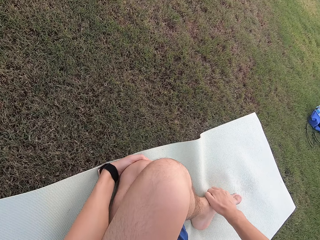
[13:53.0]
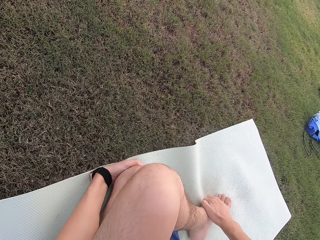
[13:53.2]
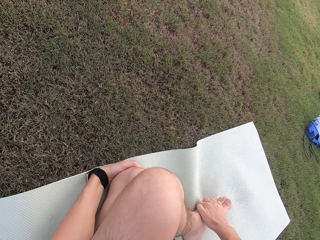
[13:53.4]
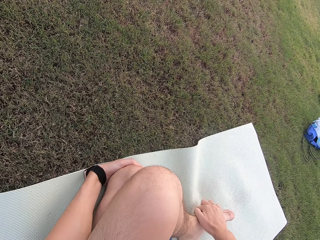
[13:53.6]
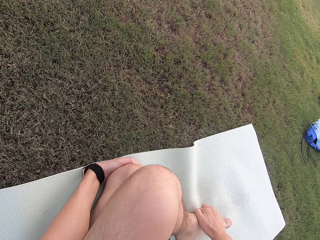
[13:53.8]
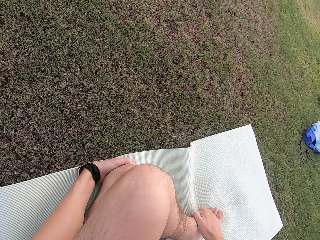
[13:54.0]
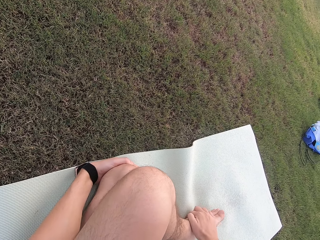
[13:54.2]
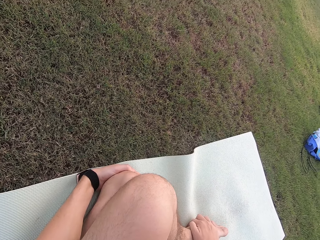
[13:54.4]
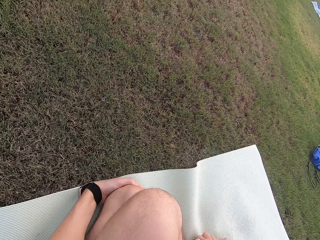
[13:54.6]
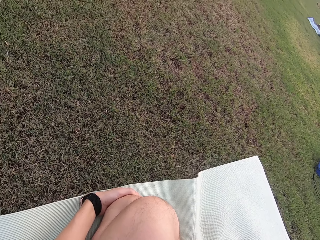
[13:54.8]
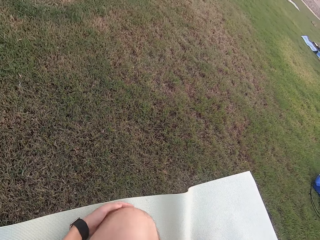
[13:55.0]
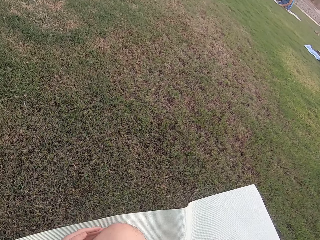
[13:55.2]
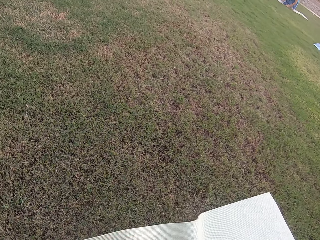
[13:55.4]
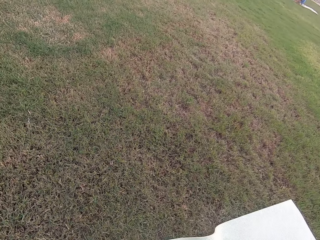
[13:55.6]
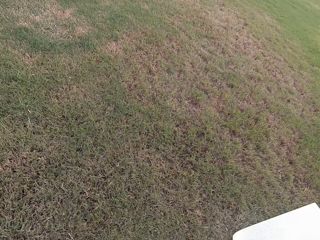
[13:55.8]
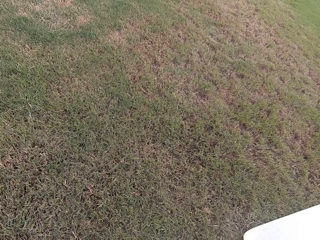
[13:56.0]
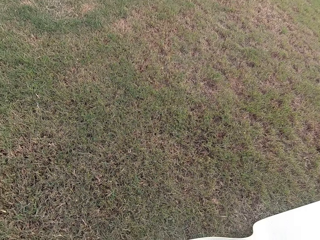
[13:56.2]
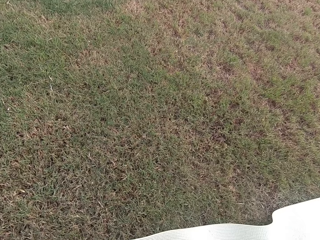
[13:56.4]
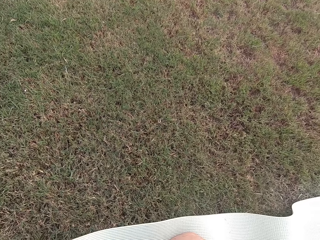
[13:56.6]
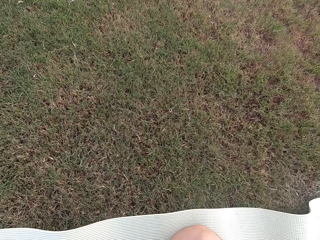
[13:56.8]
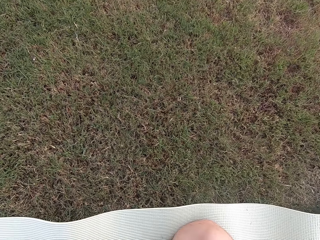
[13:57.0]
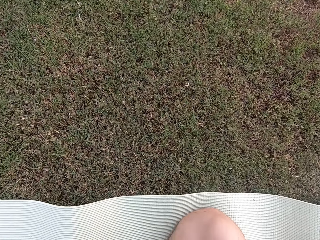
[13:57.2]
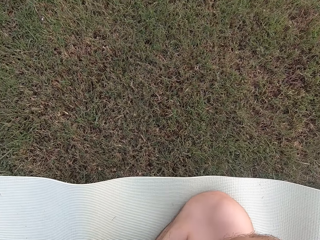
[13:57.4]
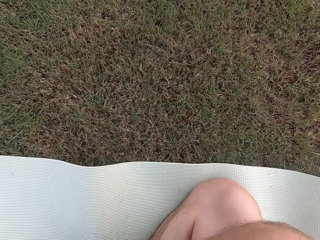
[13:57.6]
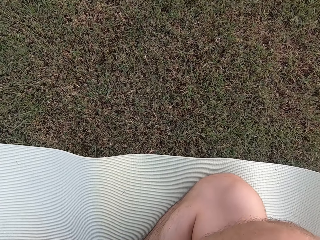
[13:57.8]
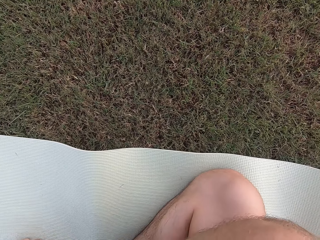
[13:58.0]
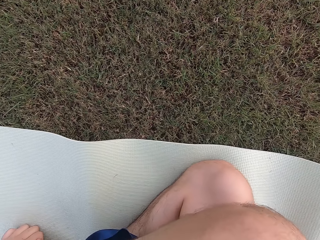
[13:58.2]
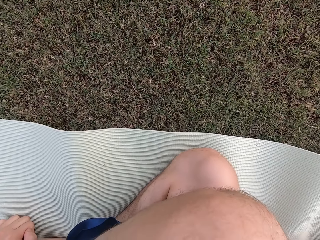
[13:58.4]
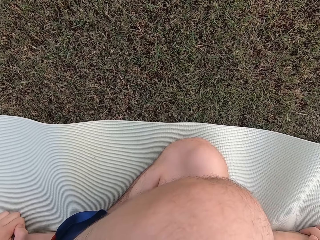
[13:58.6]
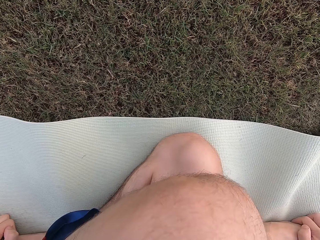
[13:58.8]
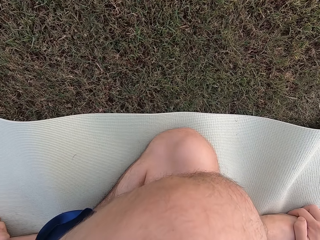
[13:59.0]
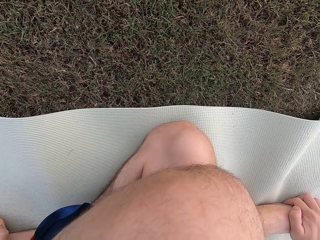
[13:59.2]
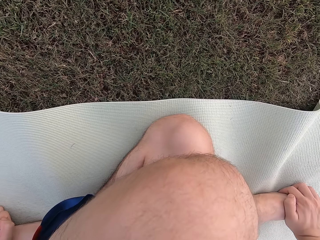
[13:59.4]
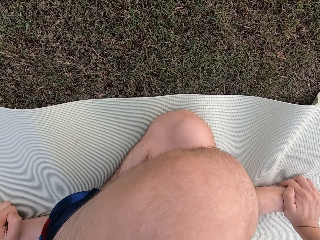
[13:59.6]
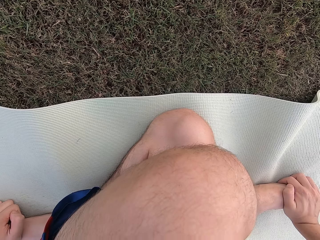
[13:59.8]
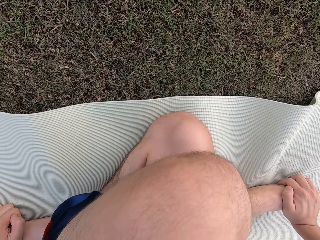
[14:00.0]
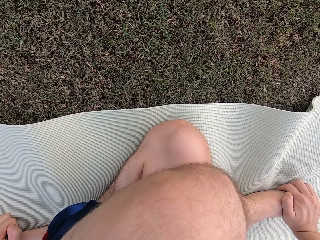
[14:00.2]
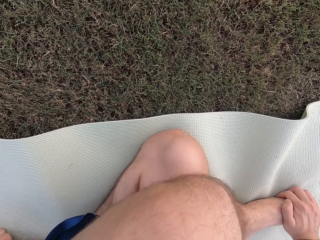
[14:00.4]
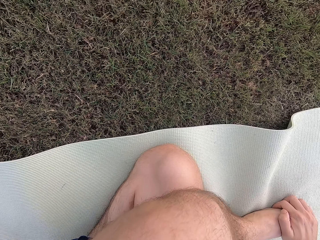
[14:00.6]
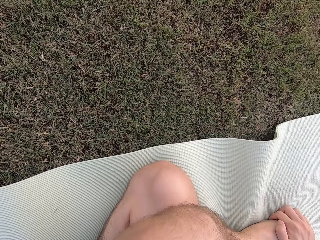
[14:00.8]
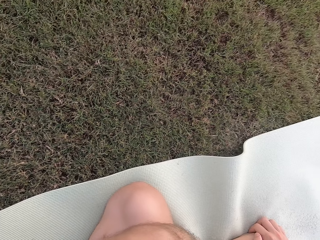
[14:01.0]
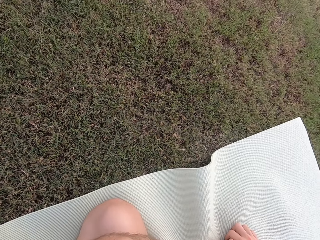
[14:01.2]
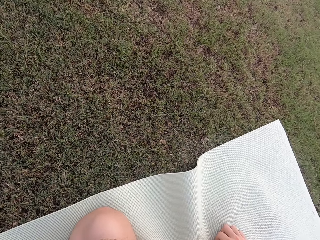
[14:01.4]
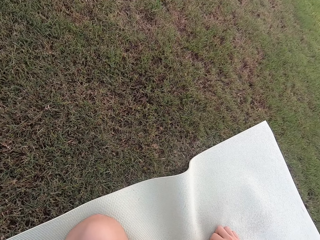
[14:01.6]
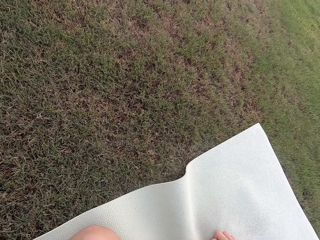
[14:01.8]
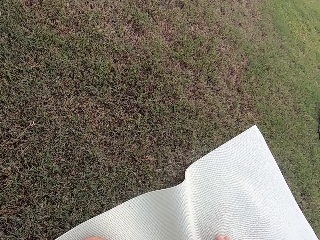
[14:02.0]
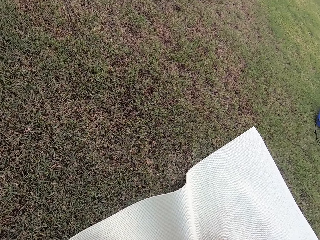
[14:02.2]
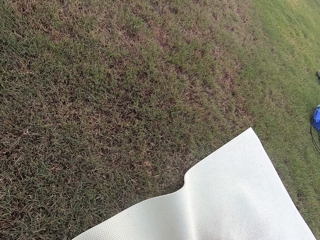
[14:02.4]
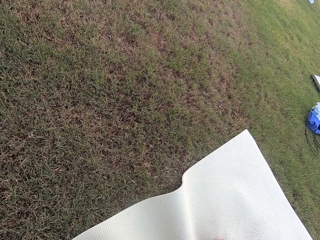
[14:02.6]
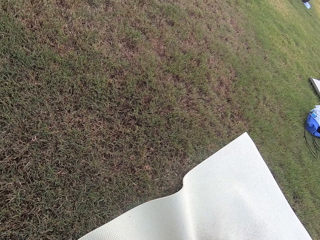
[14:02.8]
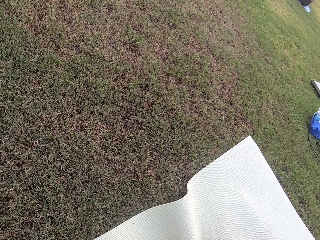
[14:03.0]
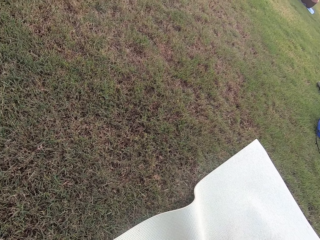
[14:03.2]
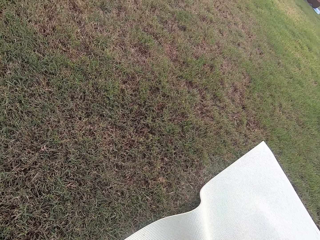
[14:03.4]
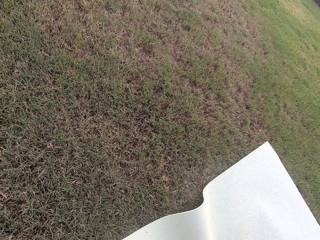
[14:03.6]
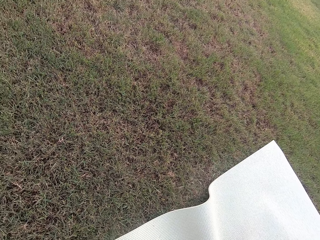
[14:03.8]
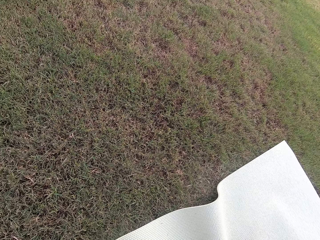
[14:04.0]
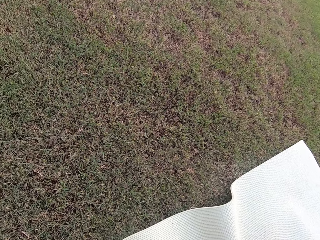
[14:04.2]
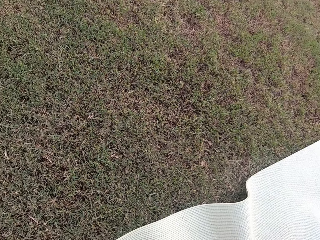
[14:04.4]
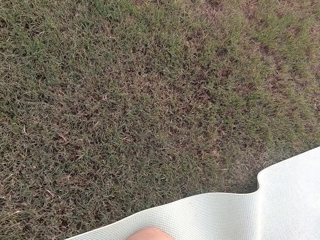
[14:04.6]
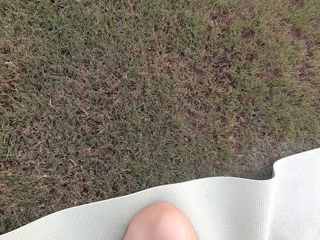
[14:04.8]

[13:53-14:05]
The camera wearer moves his left foot. A woman sits on the ground. The camera wearer sits on the ground.

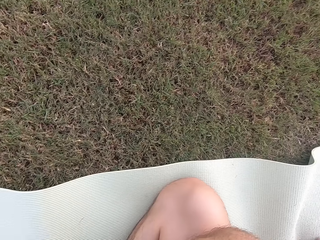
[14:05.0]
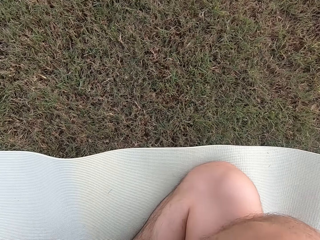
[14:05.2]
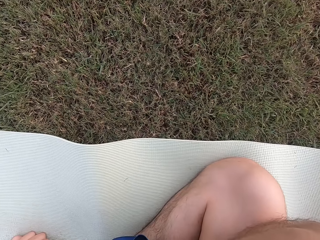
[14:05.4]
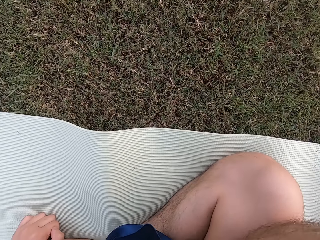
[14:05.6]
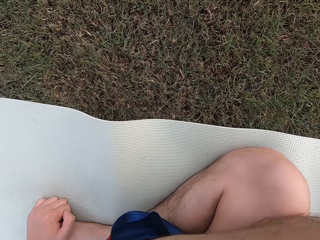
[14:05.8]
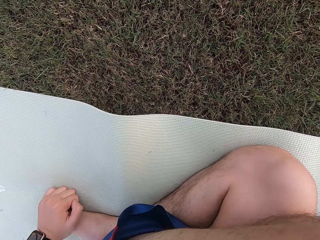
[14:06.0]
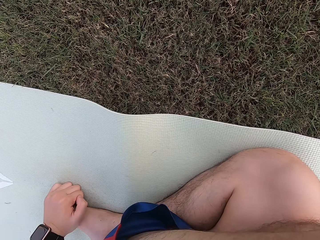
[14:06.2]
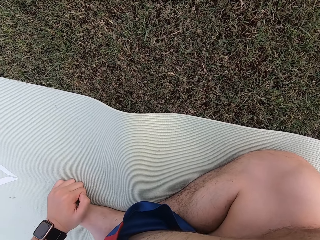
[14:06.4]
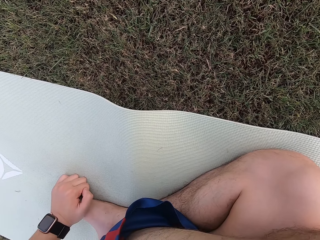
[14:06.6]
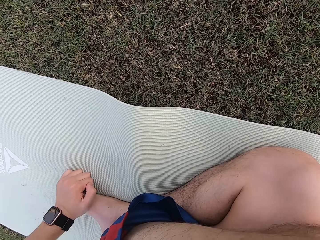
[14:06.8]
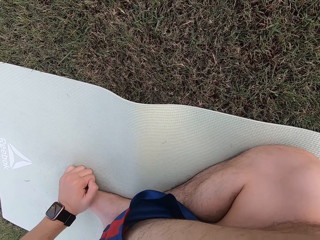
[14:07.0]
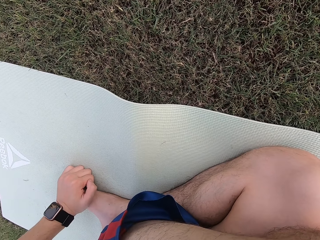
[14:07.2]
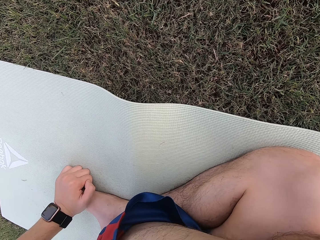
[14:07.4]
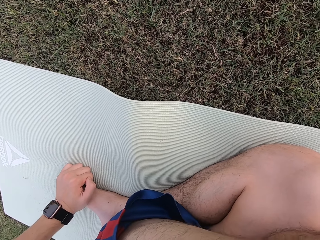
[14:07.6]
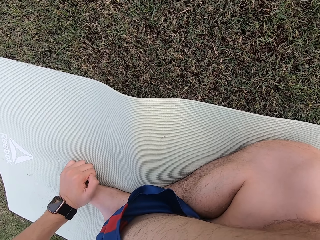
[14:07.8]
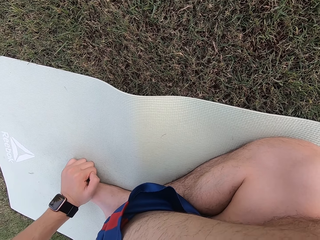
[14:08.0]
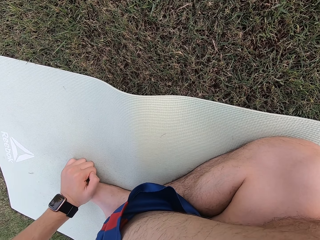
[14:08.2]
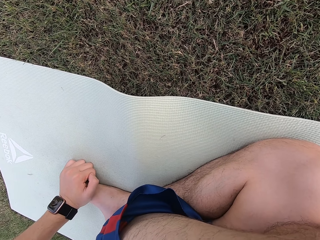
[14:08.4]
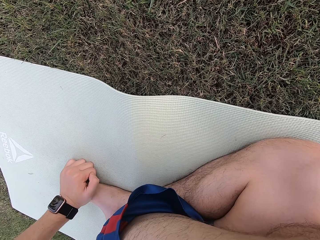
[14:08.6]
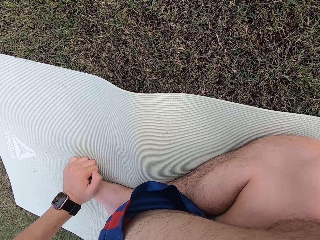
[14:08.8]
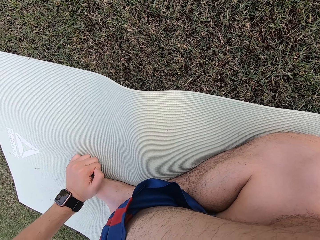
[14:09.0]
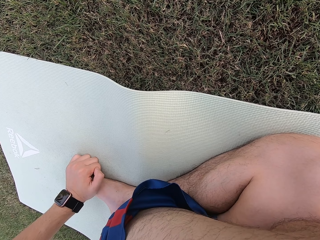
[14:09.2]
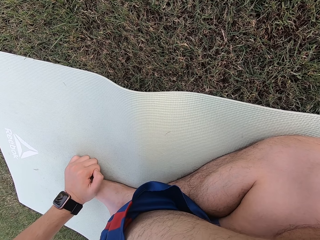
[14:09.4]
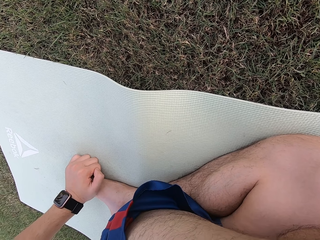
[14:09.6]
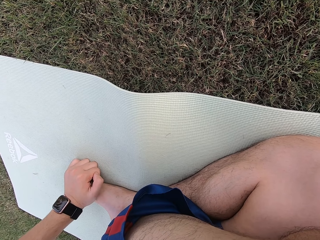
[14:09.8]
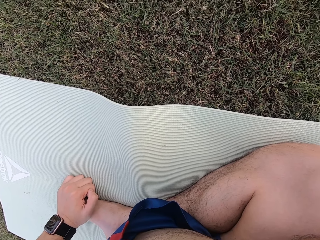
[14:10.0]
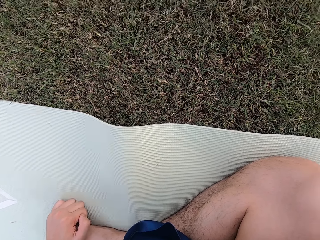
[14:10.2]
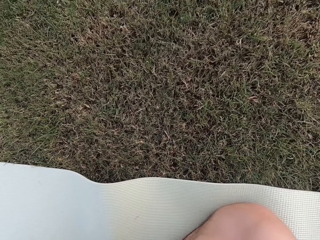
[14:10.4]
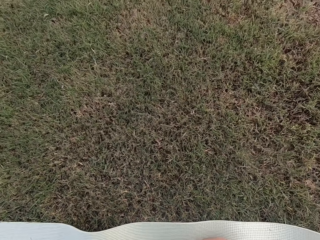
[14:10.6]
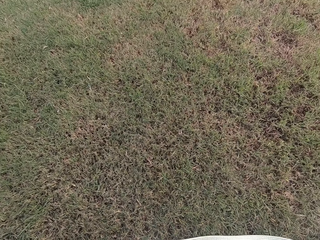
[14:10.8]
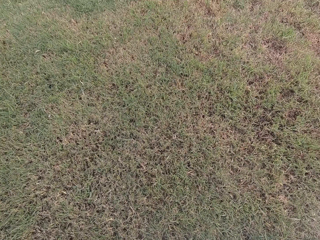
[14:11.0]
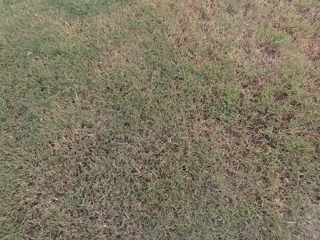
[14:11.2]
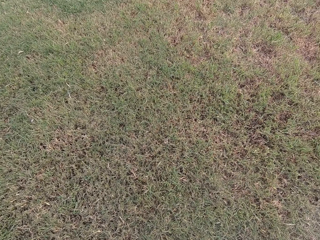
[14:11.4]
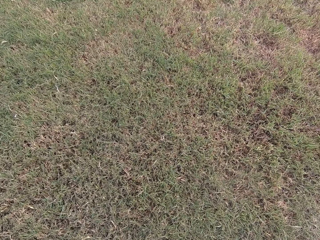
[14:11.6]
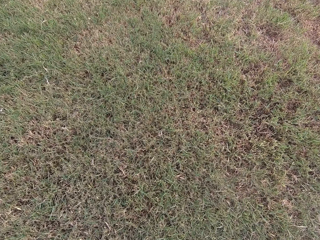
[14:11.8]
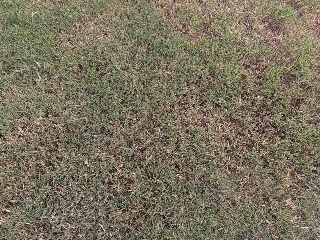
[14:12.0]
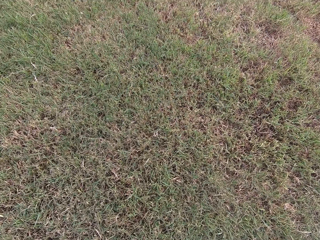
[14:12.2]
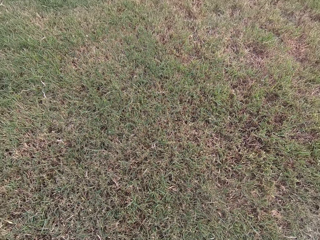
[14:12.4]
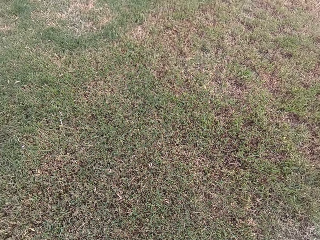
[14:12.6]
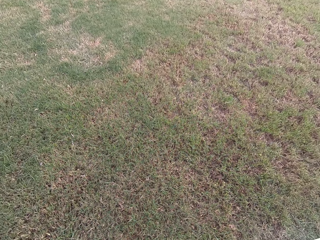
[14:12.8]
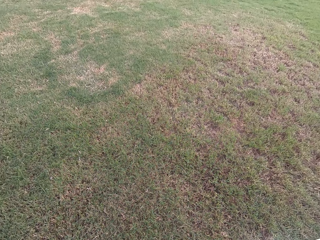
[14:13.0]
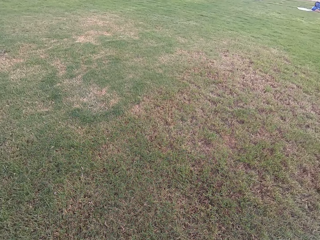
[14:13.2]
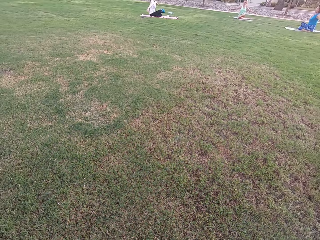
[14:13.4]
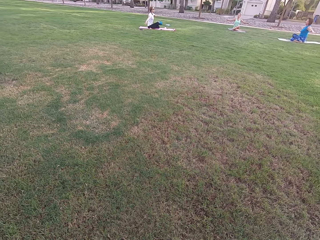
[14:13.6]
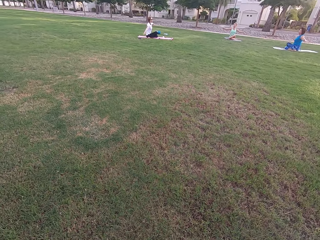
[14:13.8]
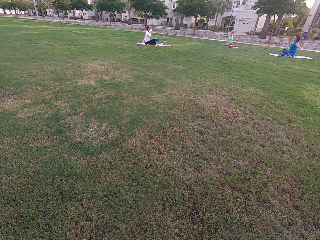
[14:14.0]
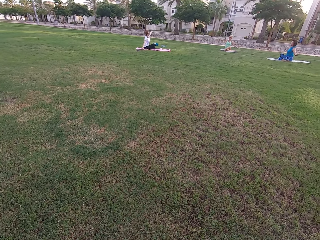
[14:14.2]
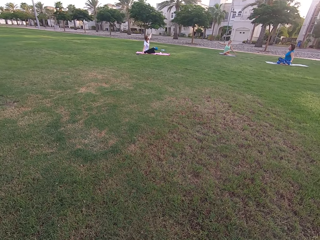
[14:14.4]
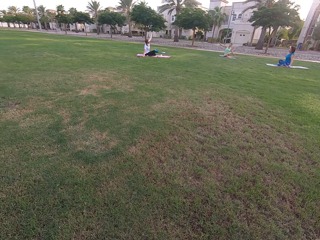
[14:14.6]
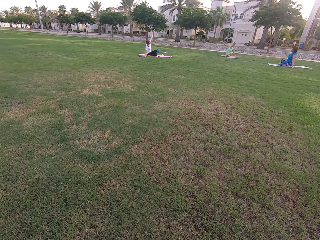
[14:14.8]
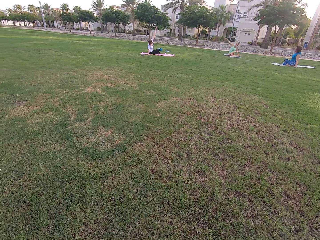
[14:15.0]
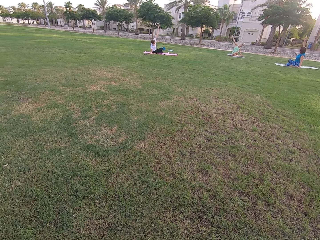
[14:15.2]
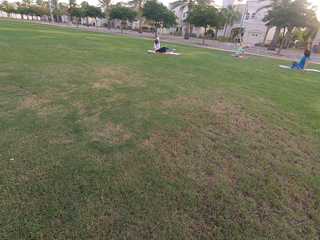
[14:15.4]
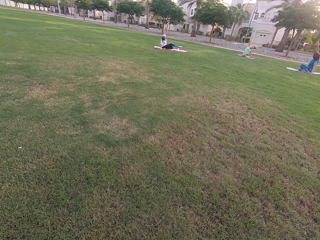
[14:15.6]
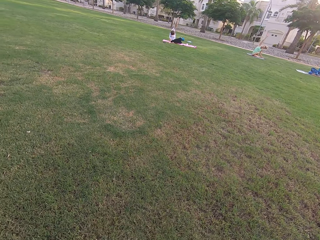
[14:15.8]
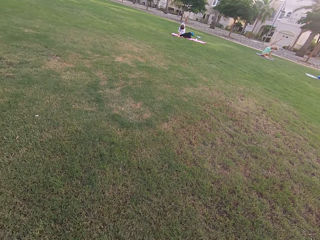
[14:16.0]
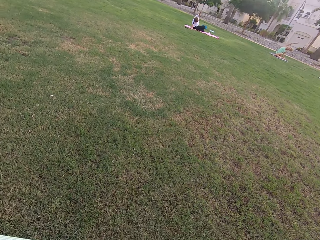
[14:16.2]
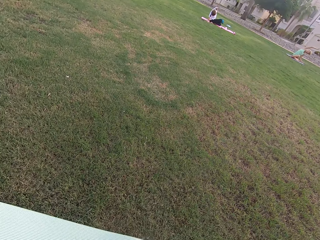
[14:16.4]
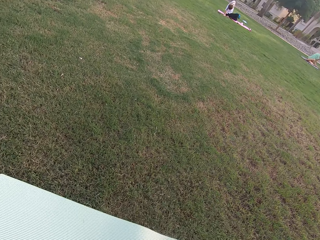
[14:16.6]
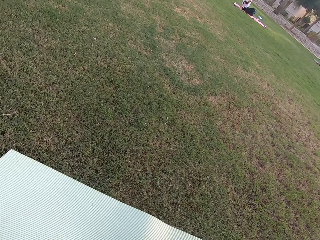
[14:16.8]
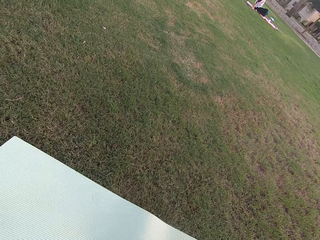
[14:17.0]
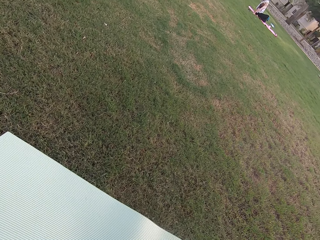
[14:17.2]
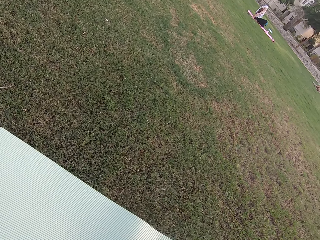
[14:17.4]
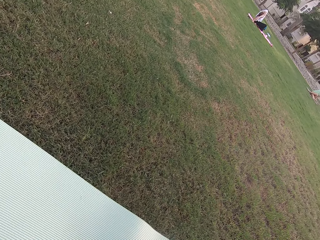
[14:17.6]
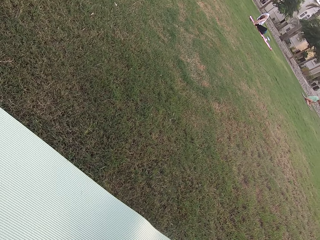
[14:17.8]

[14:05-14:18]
Five women sit on the ground. The camera wearer bends to the left.
